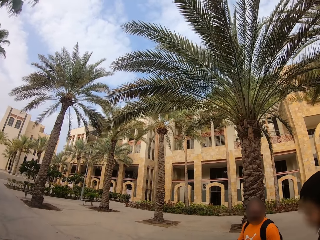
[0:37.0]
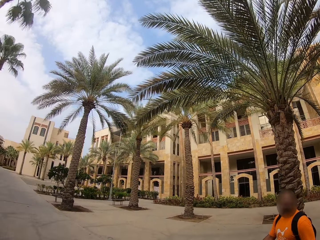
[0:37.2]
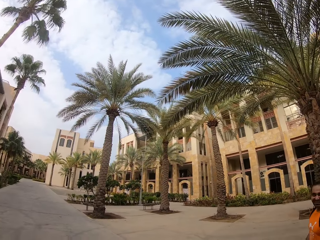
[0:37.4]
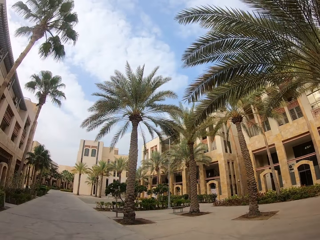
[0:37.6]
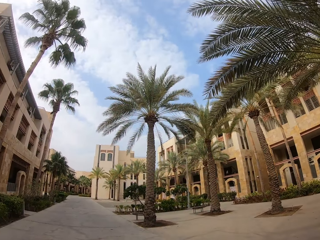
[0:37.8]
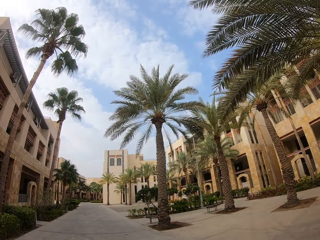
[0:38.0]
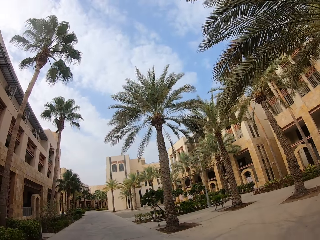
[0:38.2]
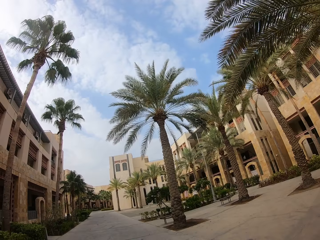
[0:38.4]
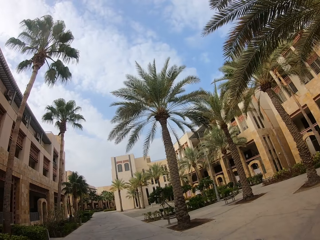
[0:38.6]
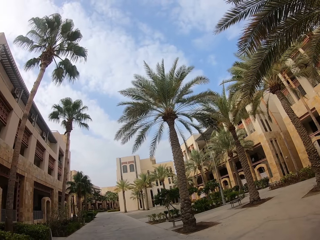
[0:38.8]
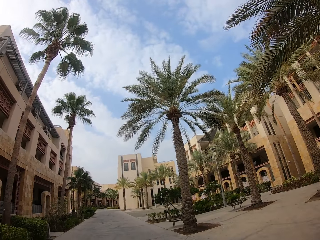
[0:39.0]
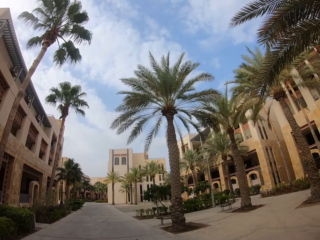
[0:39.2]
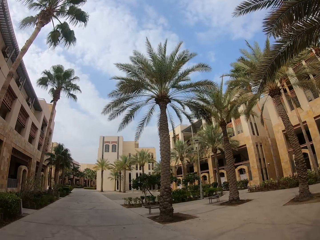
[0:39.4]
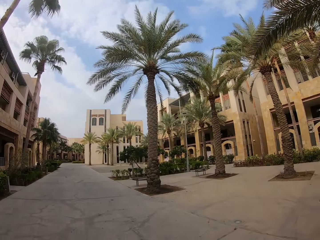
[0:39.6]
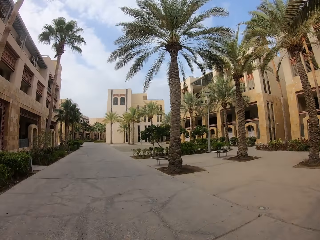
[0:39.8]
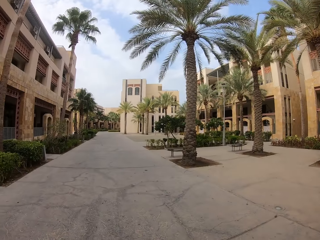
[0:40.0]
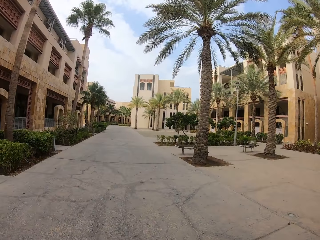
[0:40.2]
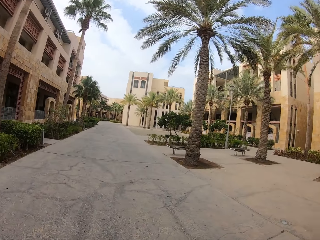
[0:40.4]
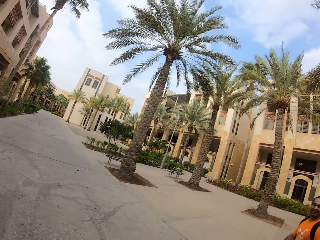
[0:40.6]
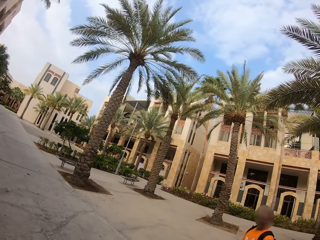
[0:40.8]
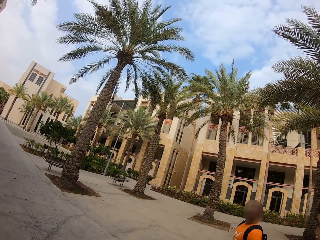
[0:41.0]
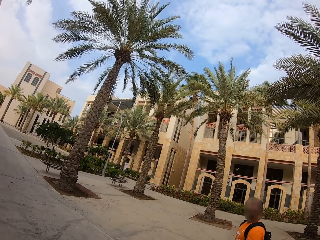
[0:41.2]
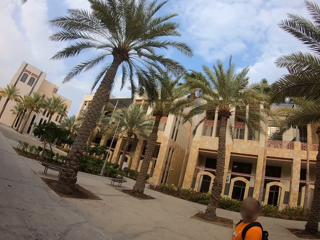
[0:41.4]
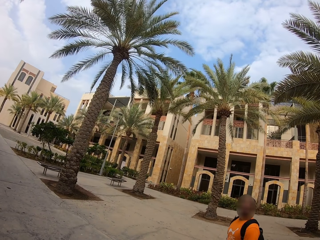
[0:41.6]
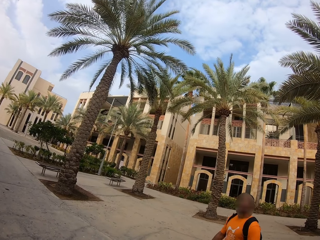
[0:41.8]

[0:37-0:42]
A man walks along the pavement. The camera wearer walks along the pavement.

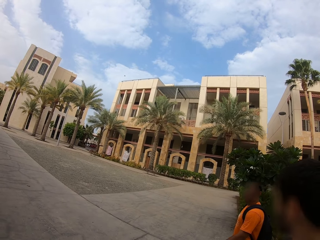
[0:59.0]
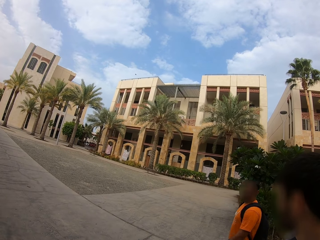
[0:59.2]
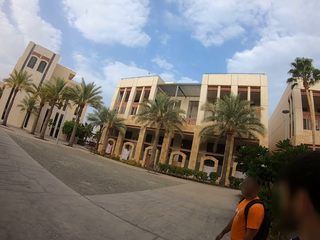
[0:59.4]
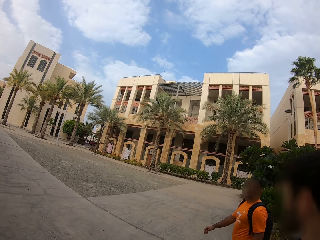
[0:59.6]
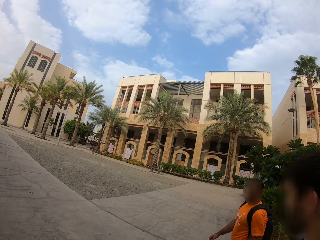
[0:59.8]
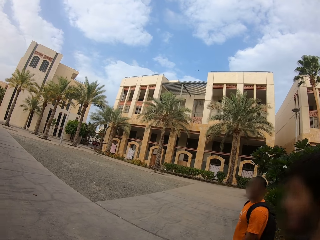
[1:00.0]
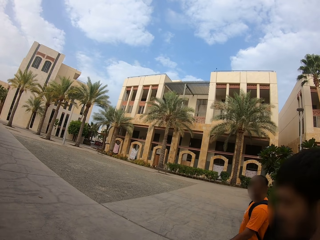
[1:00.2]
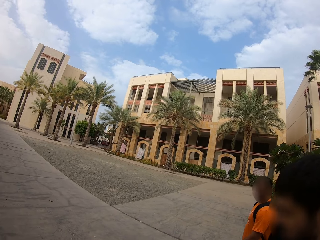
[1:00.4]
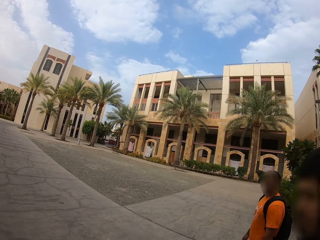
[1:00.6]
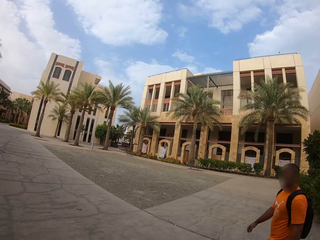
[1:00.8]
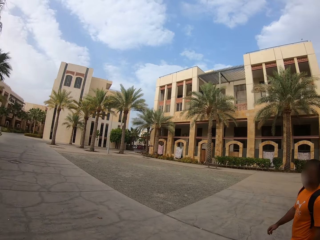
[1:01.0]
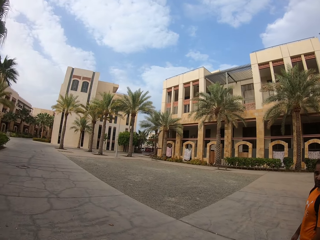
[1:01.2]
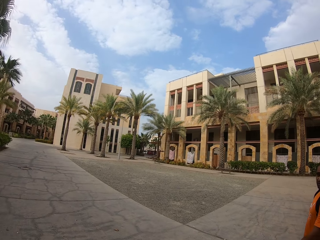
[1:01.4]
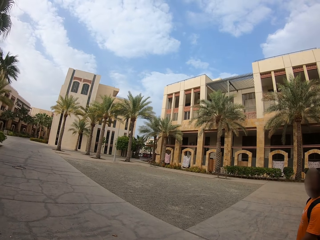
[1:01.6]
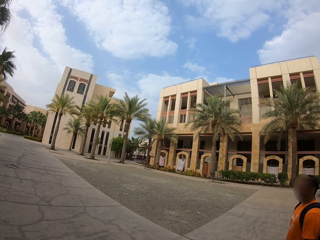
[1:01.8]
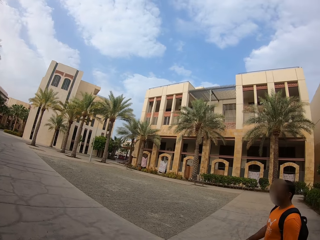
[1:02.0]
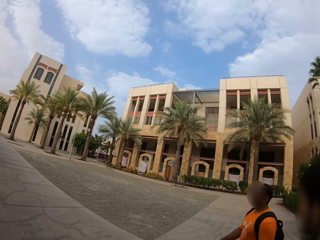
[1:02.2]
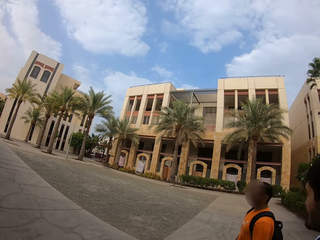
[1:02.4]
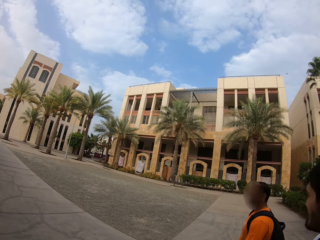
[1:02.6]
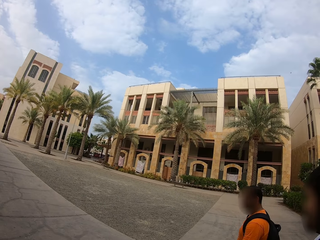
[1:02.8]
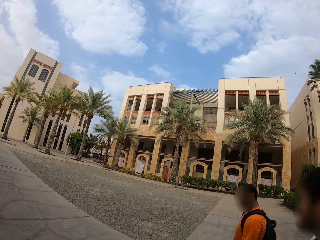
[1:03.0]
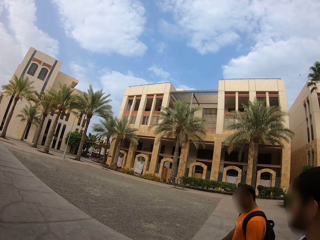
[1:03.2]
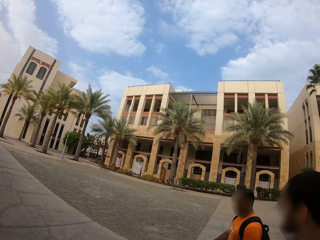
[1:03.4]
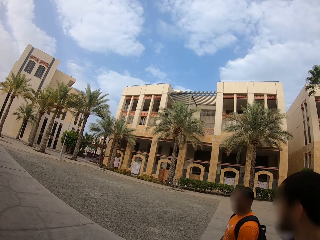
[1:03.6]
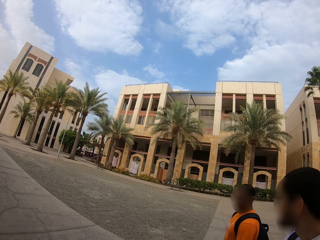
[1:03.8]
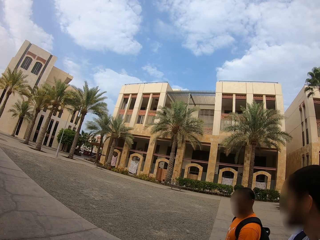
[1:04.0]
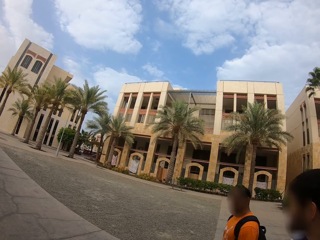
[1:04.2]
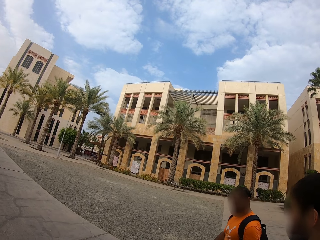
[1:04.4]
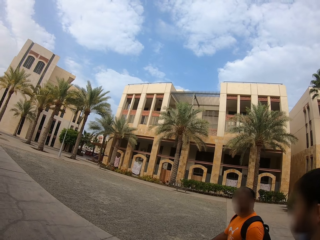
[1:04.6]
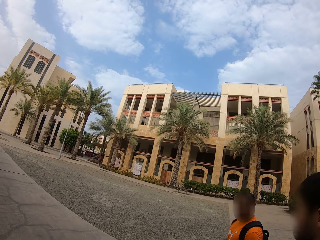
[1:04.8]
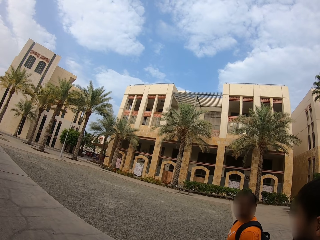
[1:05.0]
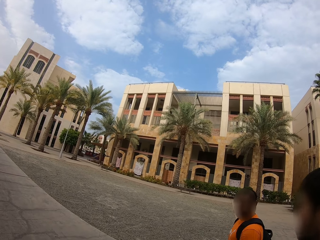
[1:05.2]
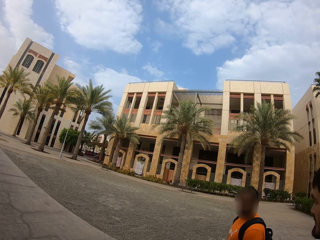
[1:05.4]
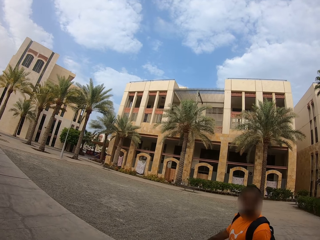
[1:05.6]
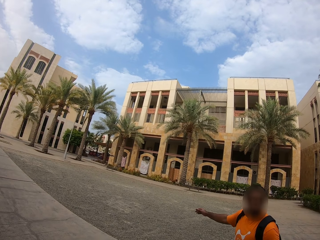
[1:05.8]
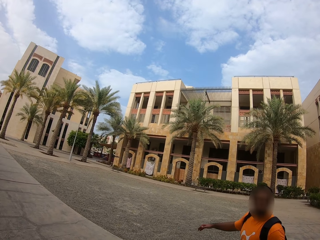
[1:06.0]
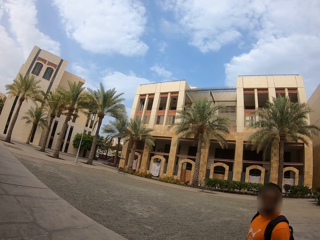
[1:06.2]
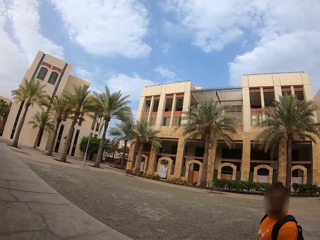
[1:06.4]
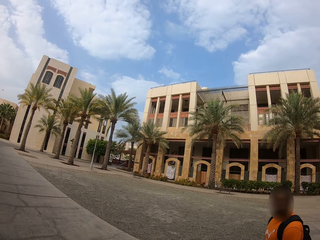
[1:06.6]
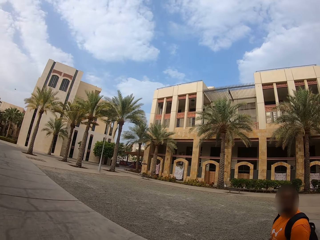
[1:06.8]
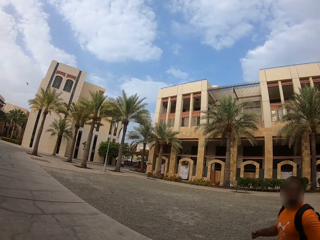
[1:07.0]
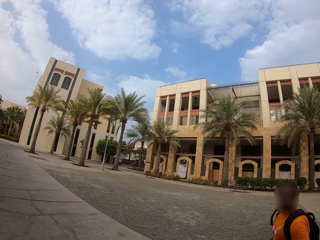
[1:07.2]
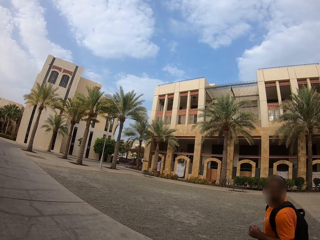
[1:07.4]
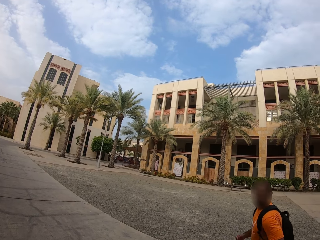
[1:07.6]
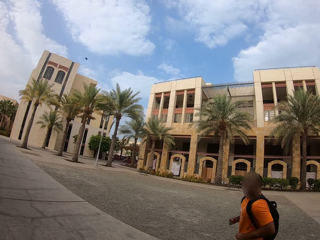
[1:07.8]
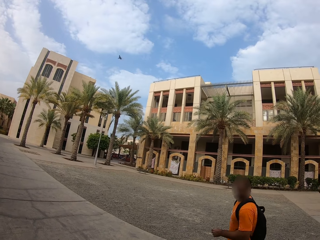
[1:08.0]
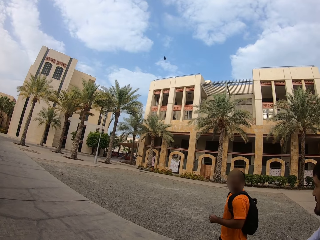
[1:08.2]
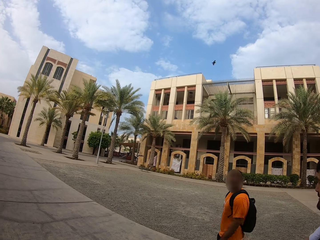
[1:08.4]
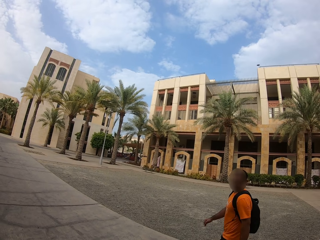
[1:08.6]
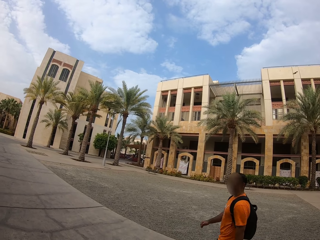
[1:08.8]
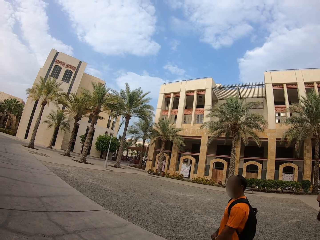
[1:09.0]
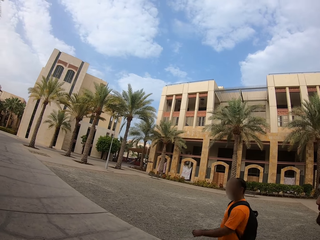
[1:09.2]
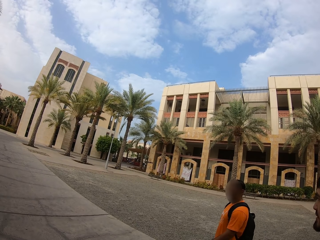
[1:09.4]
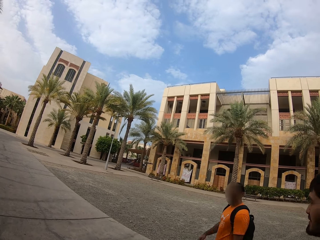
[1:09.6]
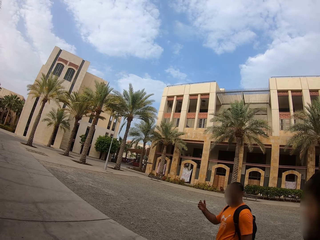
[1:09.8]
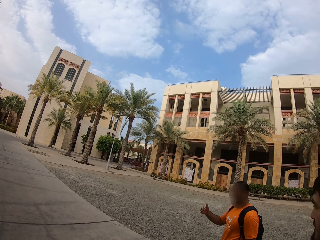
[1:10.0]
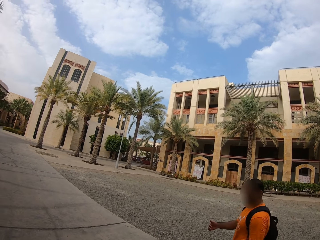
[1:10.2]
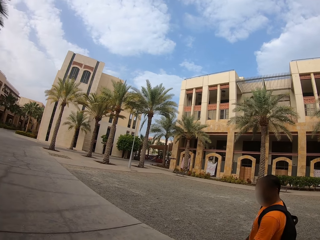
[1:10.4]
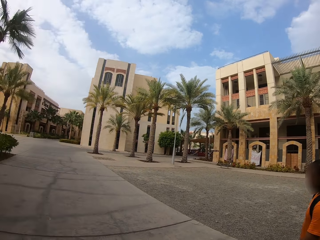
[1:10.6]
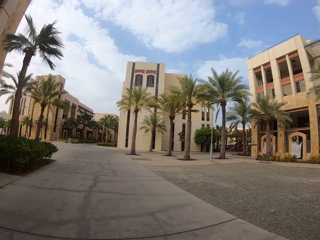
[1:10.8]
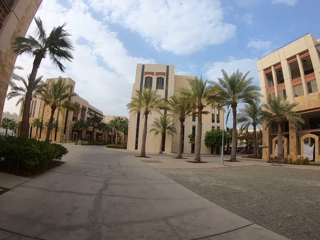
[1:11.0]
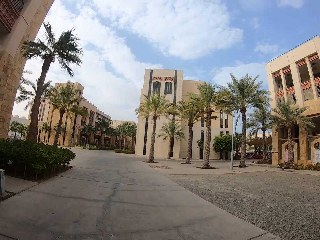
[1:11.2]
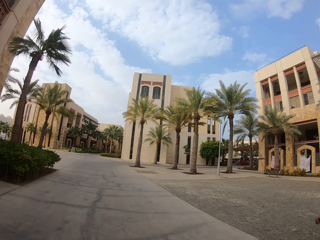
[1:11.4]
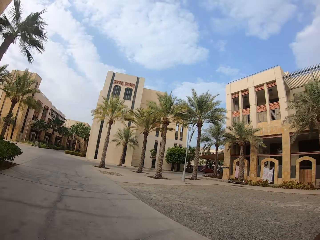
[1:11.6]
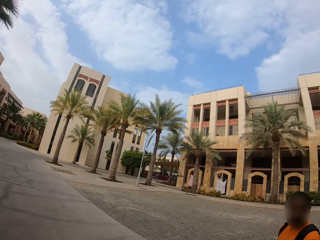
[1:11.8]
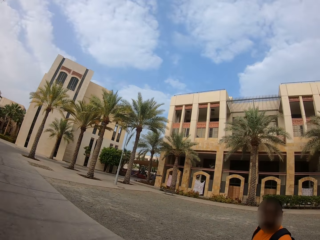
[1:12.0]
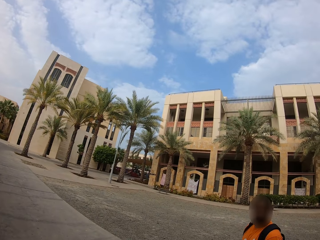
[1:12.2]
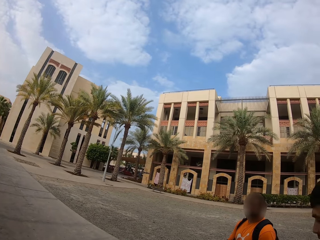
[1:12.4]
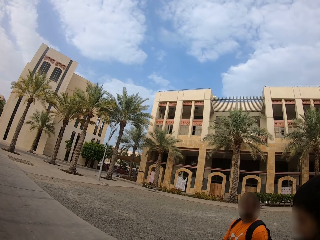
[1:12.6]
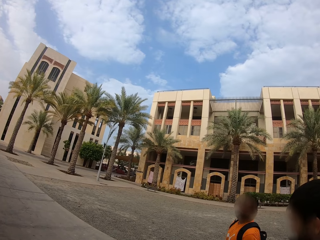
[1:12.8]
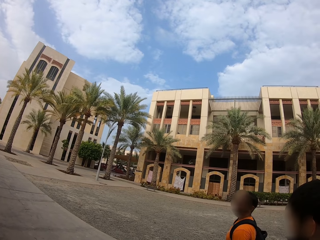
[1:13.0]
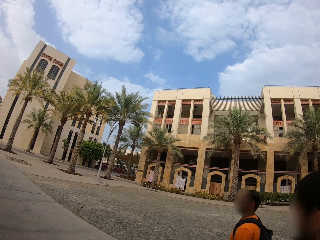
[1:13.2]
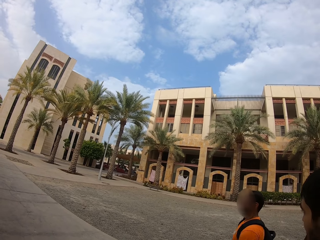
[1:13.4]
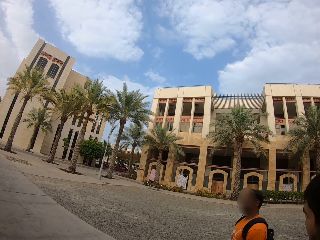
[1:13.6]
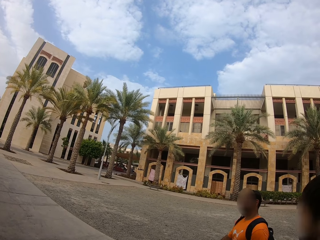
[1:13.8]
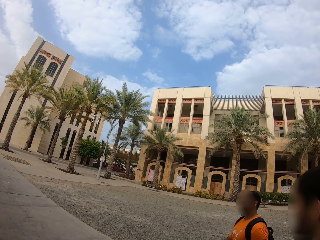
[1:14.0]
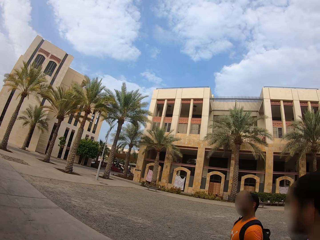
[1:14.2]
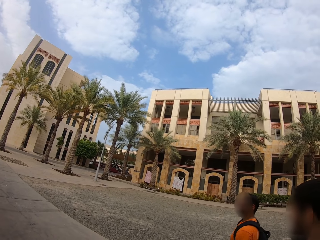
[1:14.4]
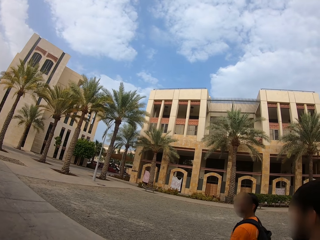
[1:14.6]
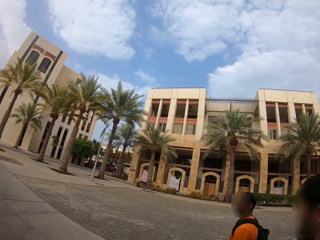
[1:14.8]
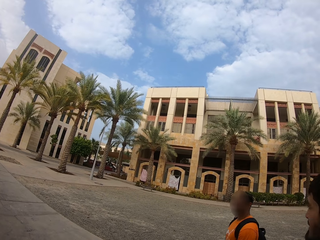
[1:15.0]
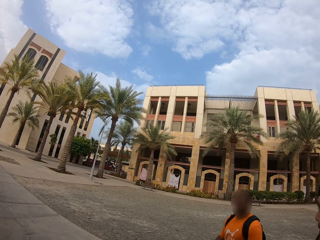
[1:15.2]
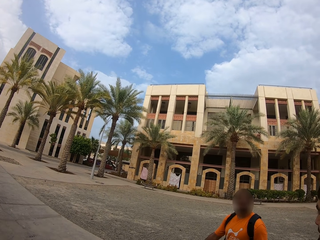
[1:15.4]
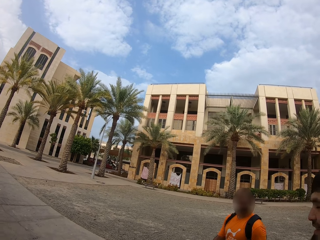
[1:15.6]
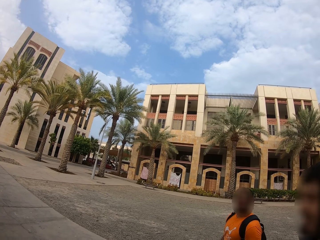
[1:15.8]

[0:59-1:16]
A man walks along the pavement. The camera wearer walks along the pavement. Another man walks along the pavement. A person jogs. The person stops jogging. Another person converses with the first person. The camera wearer looks around.
